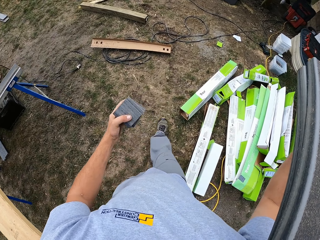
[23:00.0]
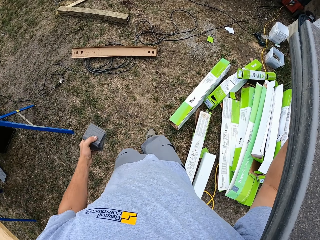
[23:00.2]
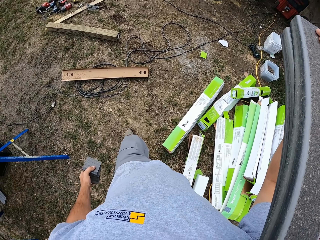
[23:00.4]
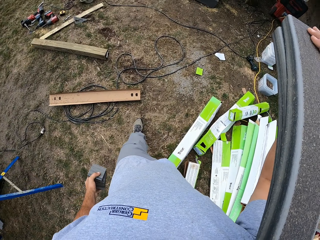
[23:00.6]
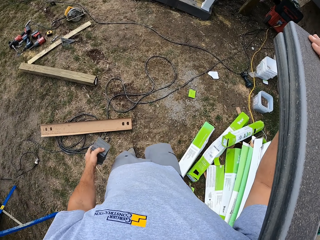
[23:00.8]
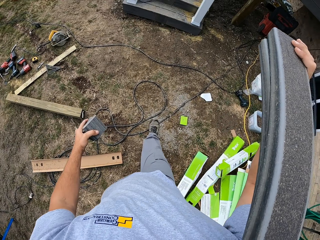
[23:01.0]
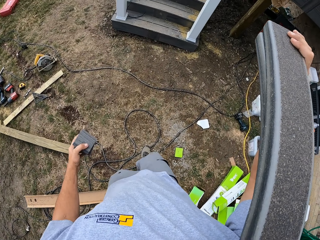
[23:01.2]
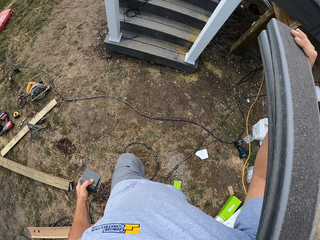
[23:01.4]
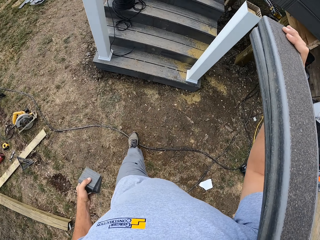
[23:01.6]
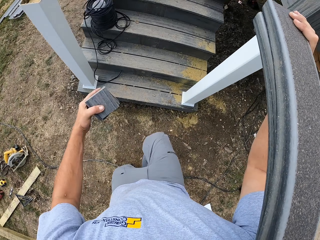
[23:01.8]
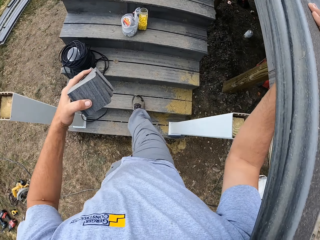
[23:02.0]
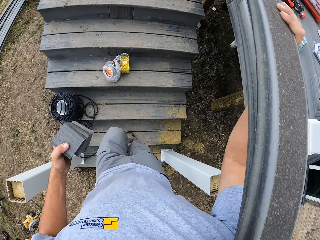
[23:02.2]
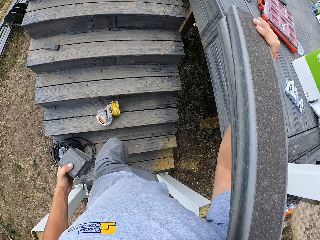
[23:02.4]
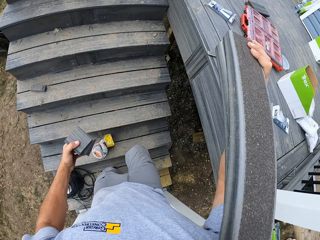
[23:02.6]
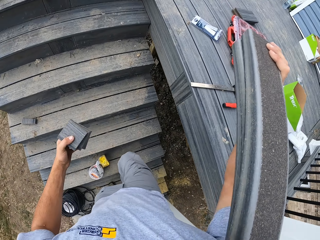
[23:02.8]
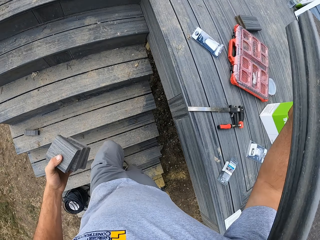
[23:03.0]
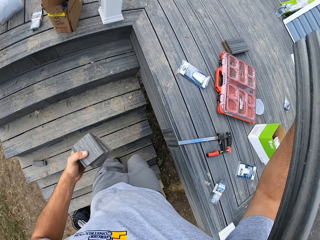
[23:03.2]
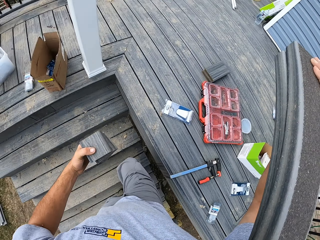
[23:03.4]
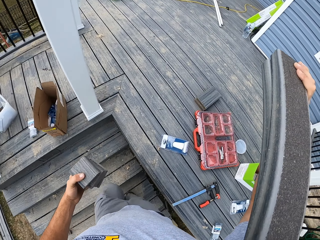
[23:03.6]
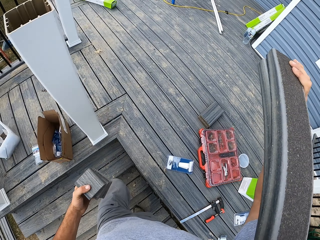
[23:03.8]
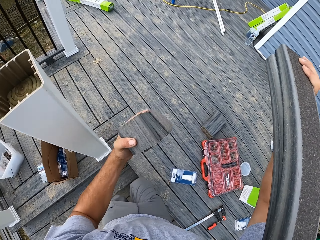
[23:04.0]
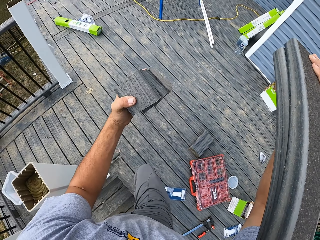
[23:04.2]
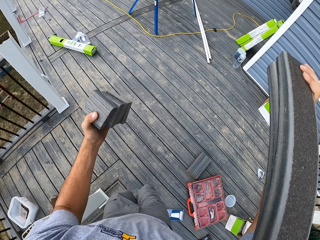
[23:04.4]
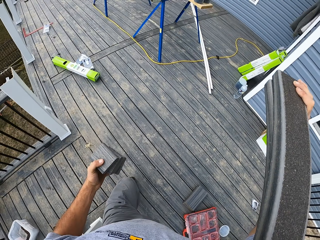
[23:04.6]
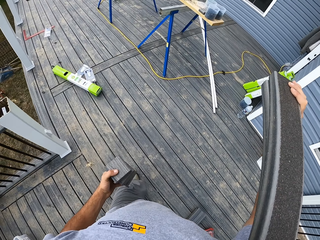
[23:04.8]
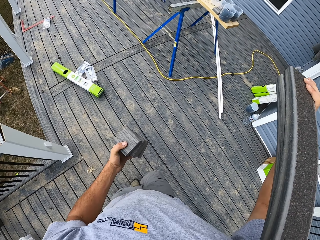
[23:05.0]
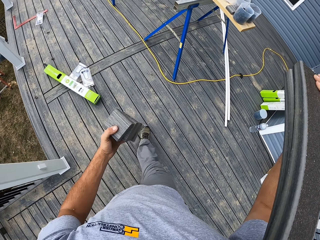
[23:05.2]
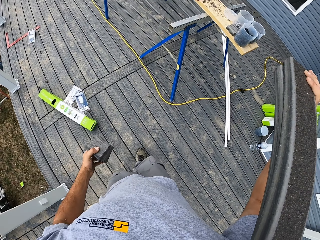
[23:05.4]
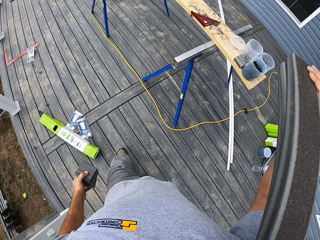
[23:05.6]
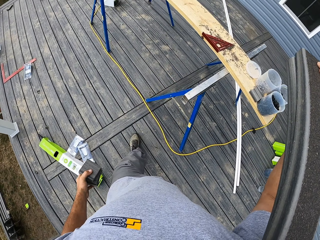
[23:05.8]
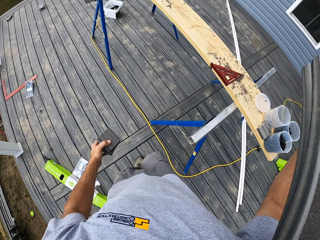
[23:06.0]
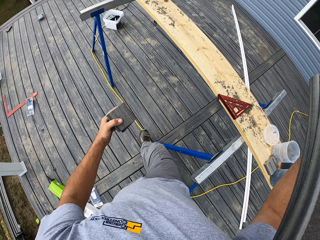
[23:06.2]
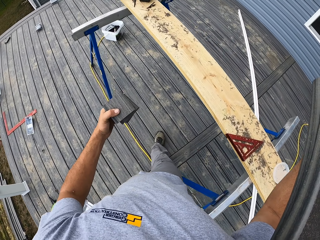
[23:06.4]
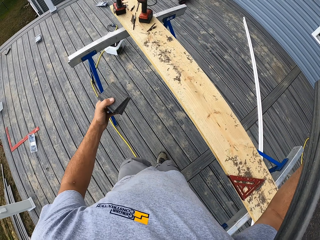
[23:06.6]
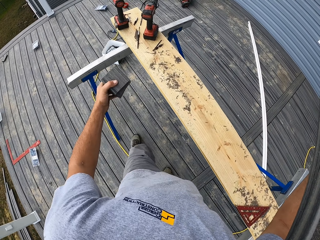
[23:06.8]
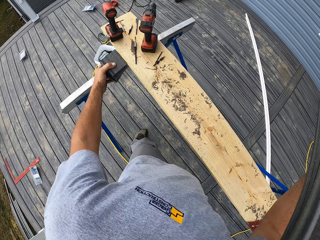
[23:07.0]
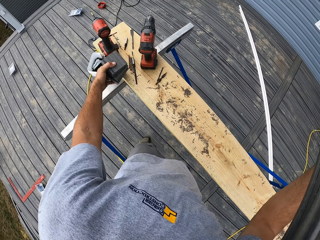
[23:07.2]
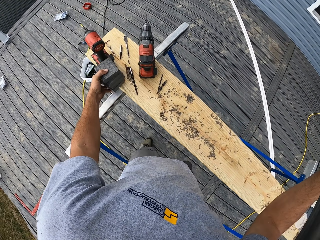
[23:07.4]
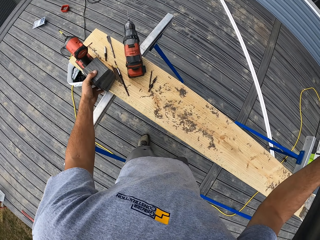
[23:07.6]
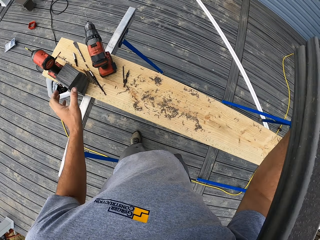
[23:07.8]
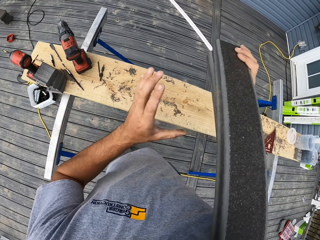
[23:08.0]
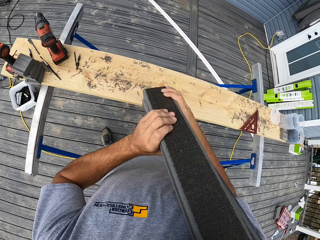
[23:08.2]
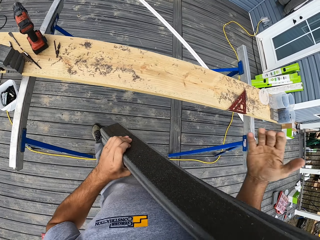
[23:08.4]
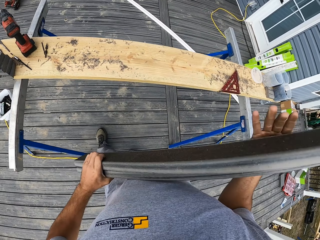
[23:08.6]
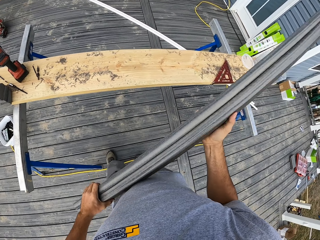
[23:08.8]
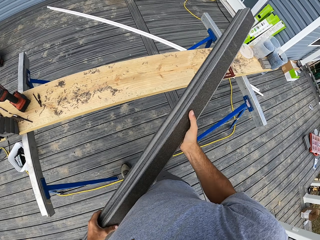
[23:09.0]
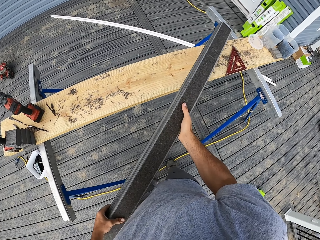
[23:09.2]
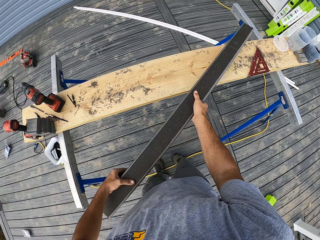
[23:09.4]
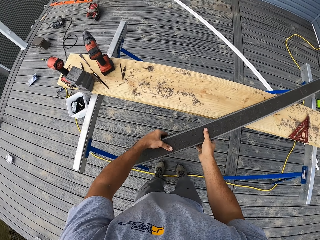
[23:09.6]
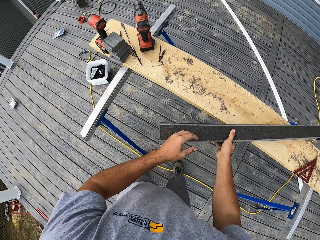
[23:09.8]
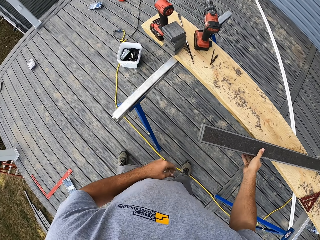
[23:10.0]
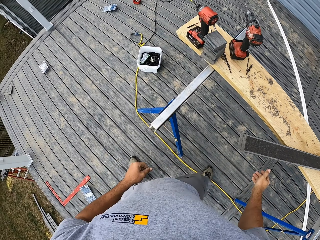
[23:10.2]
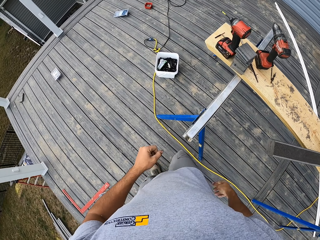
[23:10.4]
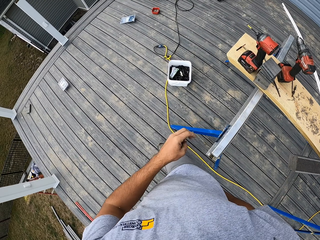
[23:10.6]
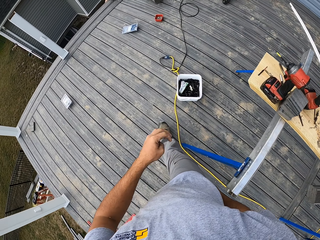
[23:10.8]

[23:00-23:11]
The camera wearer walks up the stairs. They walk around a corridor. They put the wood pieces on a plank stand or bench. They adjust a piece of wood on the bench. They put the rods on the plank stand.

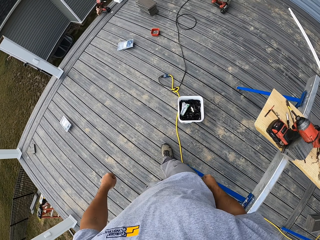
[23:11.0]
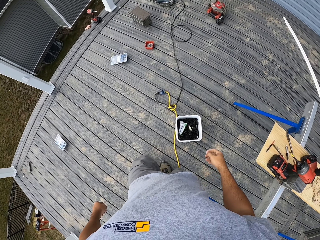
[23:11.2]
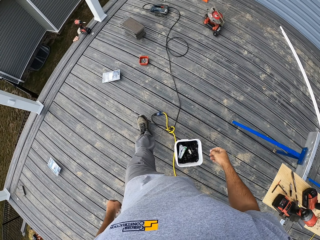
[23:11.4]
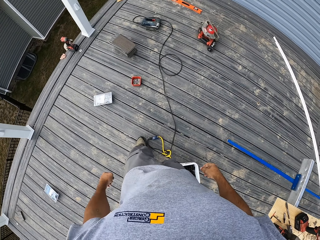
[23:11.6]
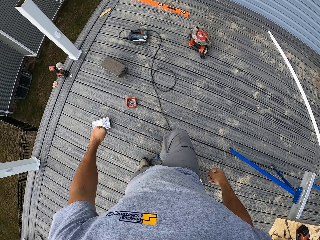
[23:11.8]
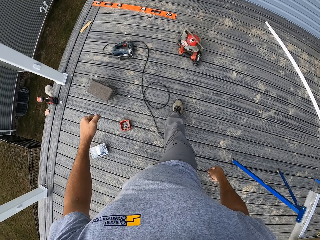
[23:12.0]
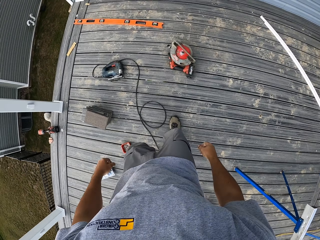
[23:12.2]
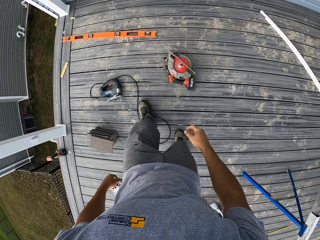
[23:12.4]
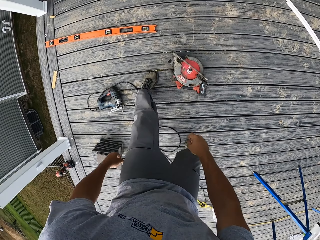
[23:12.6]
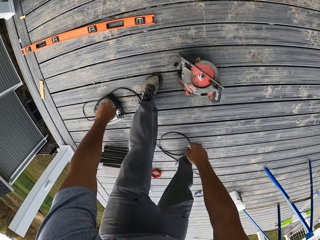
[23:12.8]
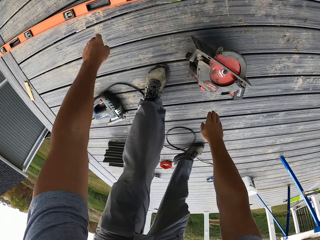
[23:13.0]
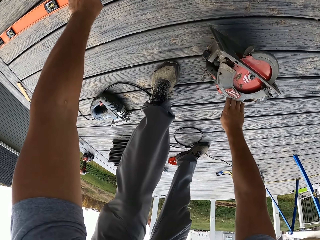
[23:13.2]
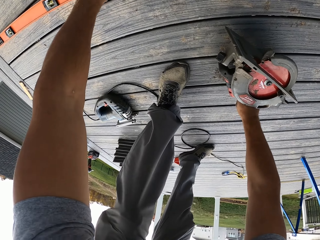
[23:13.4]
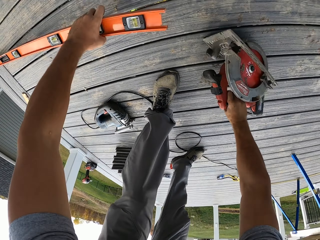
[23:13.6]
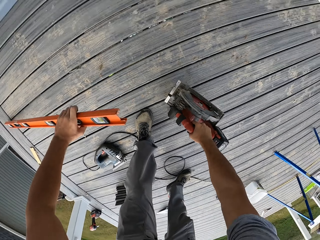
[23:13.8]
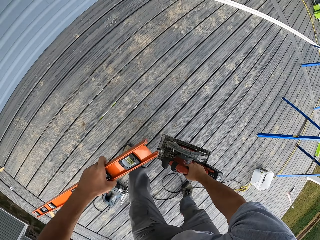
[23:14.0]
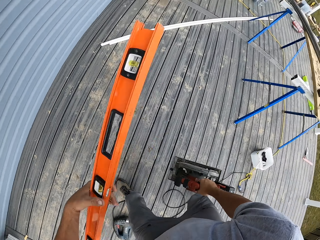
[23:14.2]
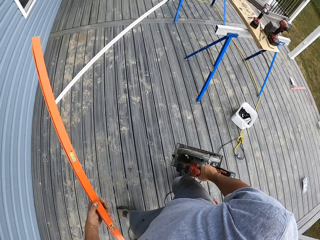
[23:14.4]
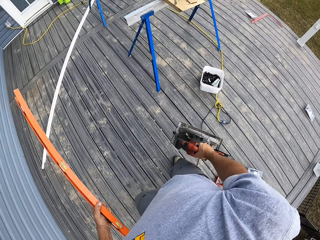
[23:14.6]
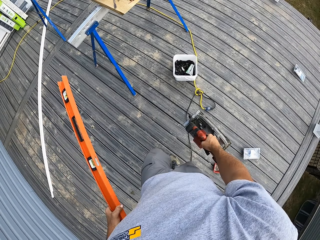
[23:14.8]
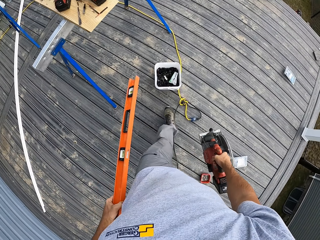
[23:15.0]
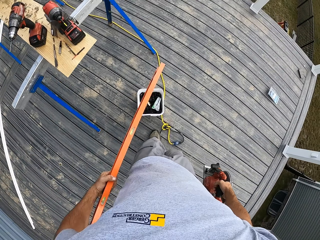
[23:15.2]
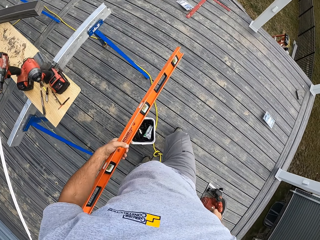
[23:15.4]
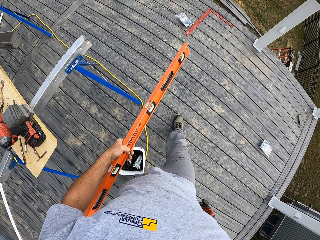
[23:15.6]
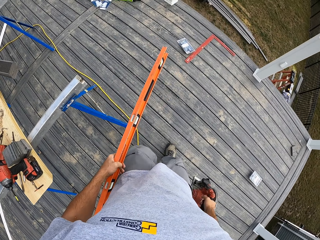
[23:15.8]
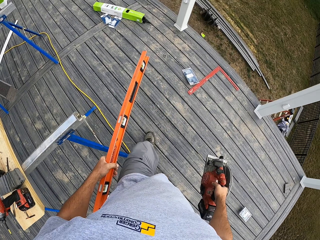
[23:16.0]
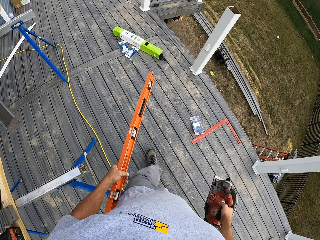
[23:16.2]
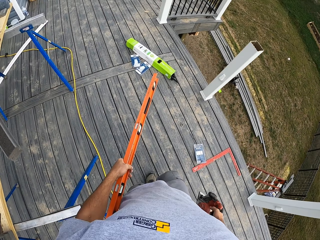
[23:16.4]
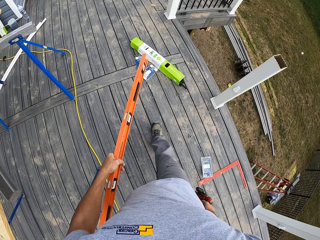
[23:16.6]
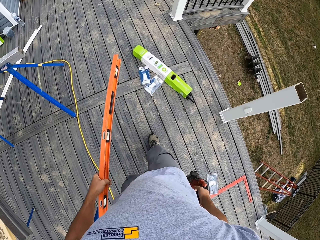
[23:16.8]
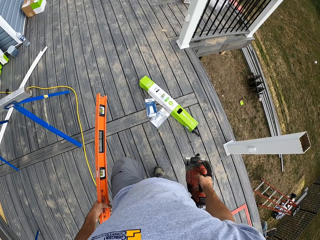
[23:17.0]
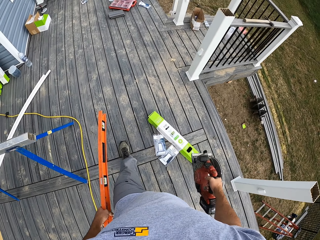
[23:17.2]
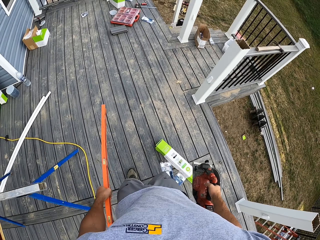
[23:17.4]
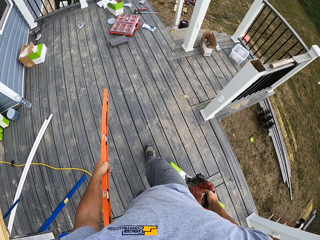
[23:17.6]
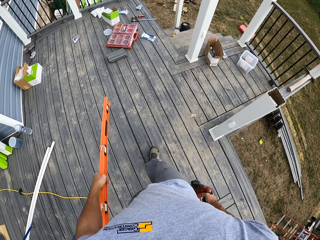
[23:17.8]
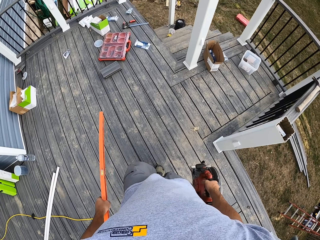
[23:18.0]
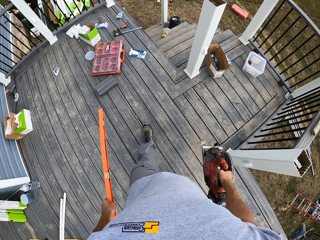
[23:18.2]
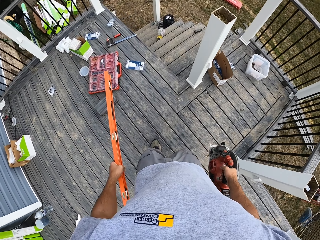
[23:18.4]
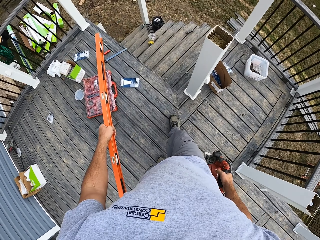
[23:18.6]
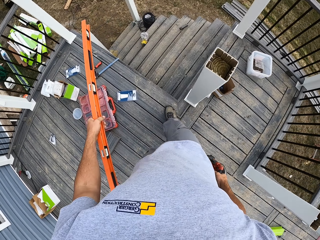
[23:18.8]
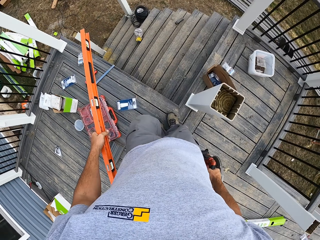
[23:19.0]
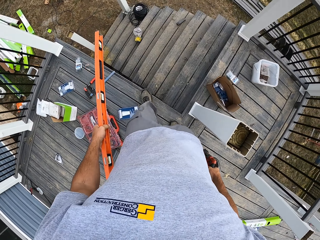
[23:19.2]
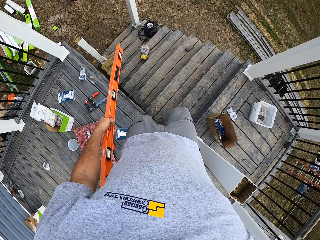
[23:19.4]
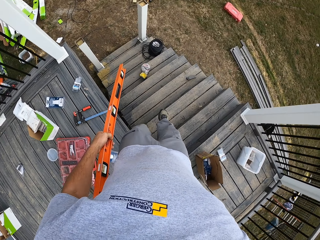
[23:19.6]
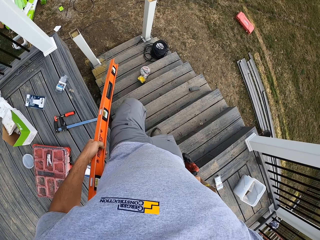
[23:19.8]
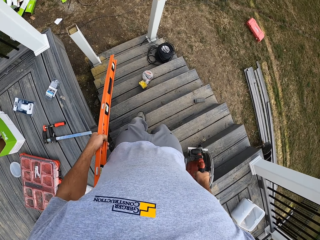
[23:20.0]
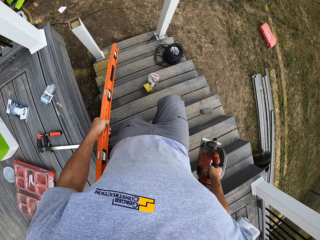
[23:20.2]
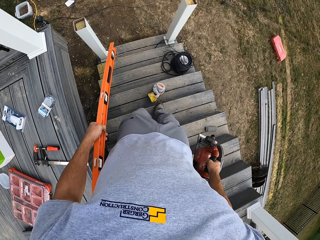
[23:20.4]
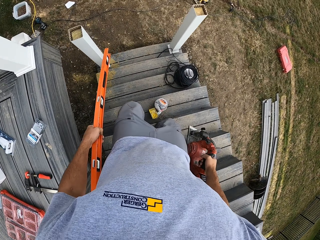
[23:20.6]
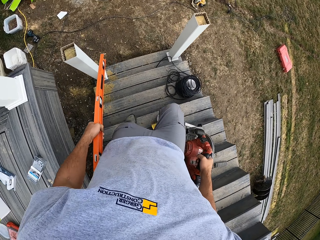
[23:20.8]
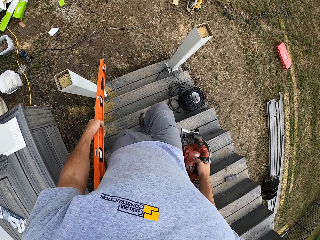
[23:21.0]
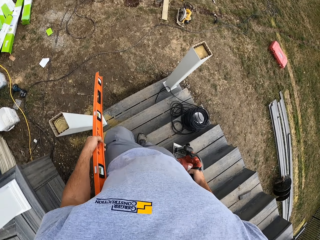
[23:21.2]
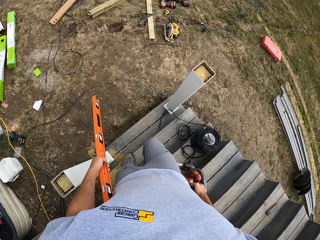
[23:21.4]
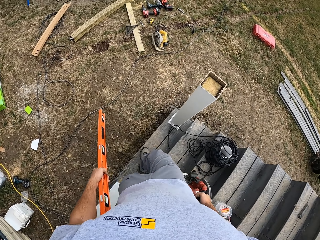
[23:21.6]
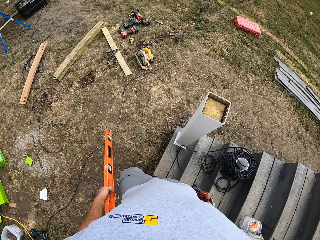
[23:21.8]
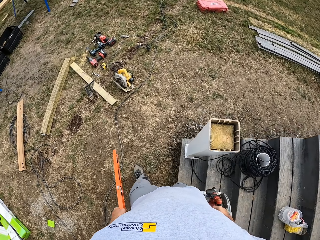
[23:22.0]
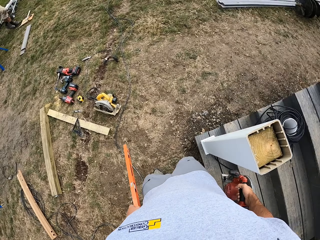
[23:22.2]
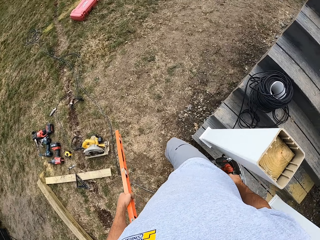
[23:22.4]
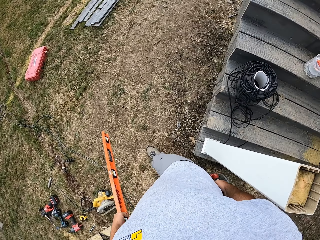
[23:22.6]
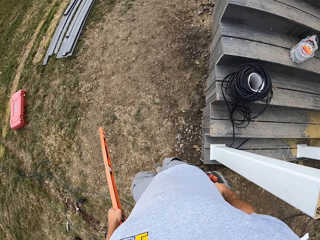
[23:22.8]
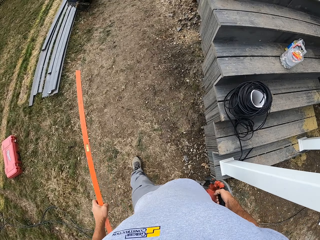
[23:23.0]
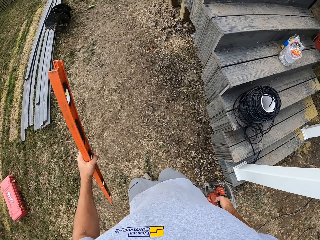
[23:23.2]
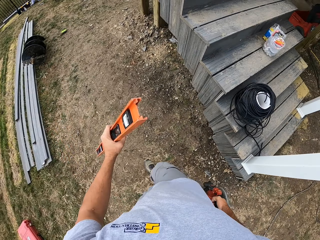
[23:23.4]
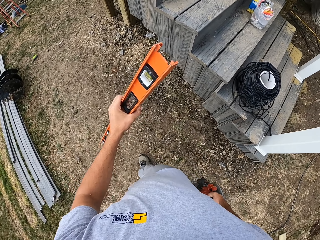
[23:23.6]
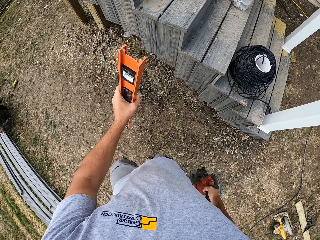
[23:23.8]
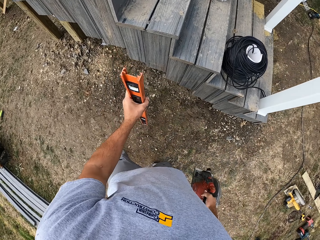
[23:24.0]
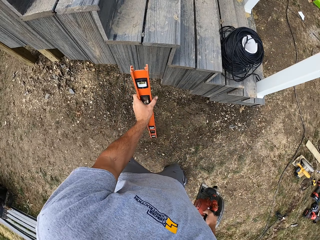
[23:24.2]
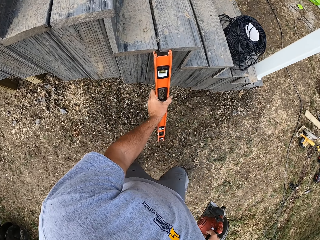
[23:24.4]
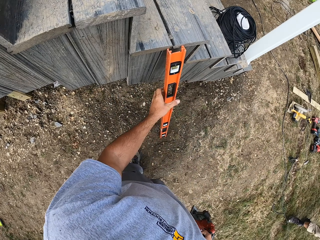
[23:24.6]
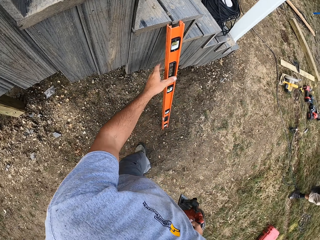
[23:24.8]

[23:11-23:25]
The camera wearer walks around a corridor. They pick up a spirit level or meter level from the ground, and pick up a circular saw or wood cutter from the floor. They walk around the corridor. They walk down the stairs. They walk around a verandah.
